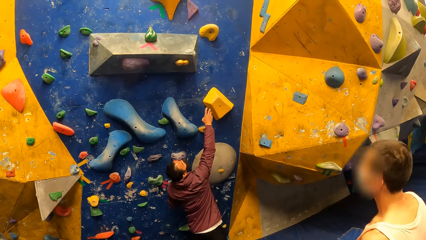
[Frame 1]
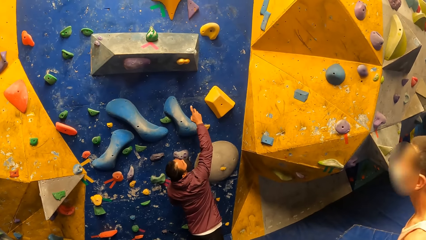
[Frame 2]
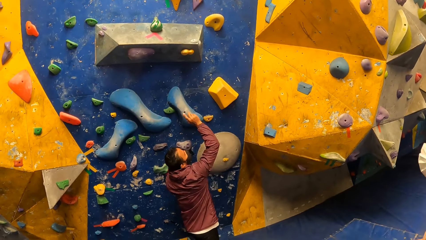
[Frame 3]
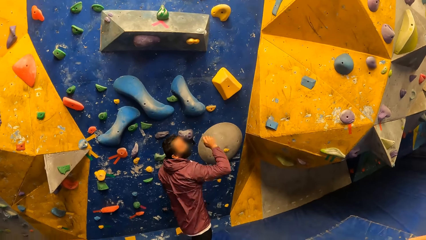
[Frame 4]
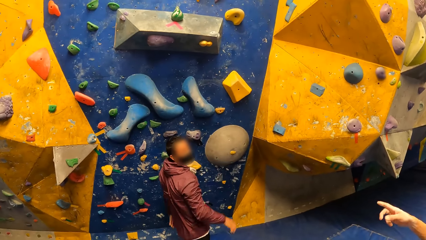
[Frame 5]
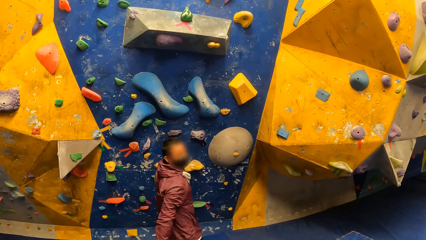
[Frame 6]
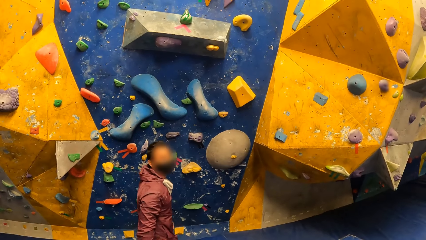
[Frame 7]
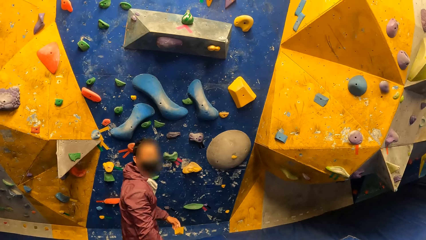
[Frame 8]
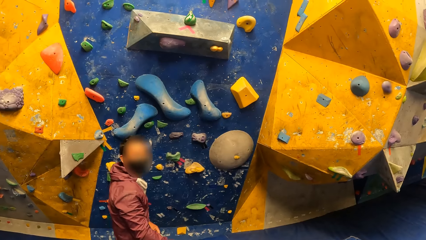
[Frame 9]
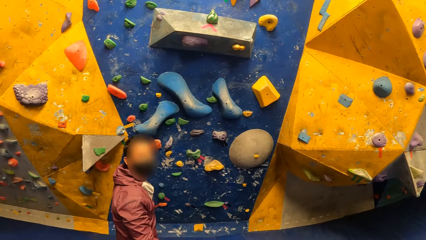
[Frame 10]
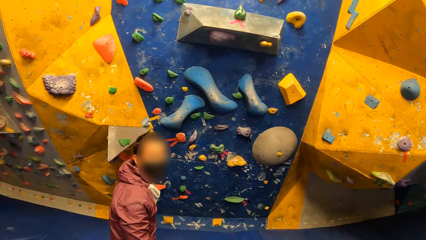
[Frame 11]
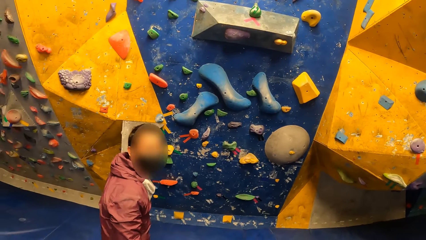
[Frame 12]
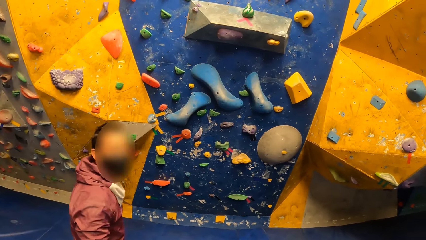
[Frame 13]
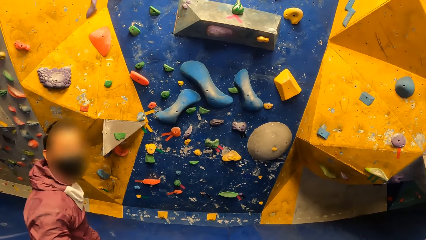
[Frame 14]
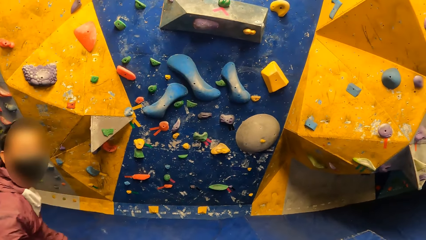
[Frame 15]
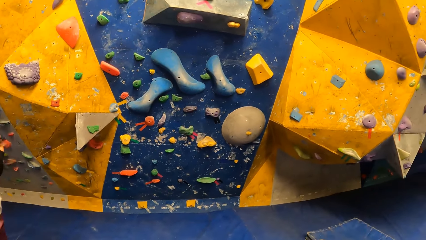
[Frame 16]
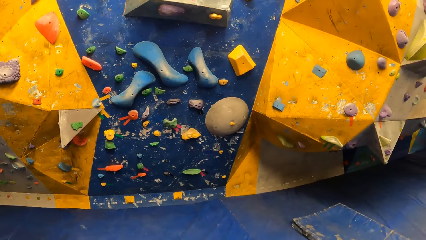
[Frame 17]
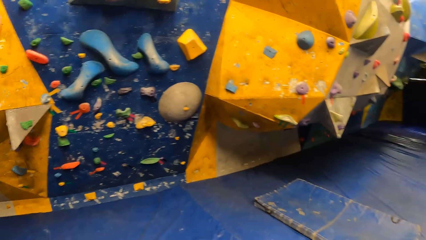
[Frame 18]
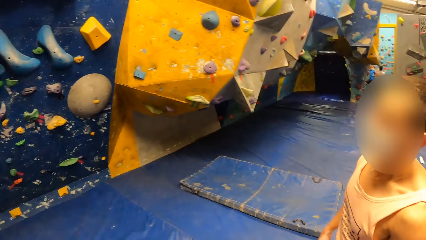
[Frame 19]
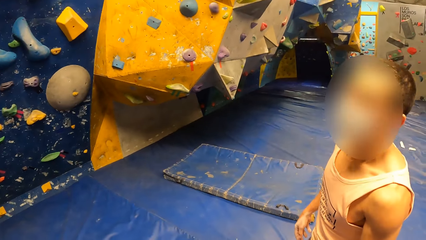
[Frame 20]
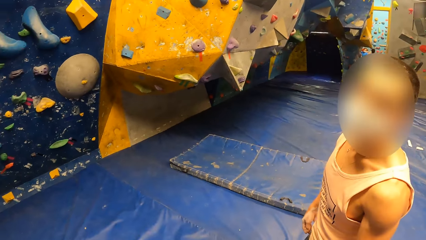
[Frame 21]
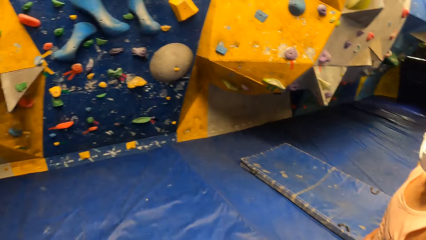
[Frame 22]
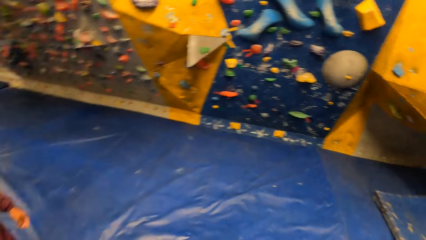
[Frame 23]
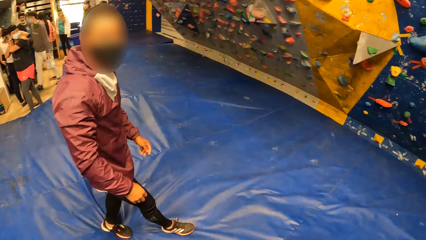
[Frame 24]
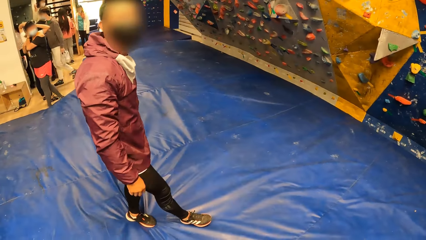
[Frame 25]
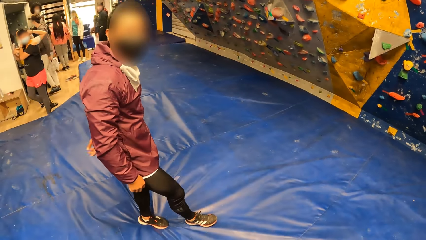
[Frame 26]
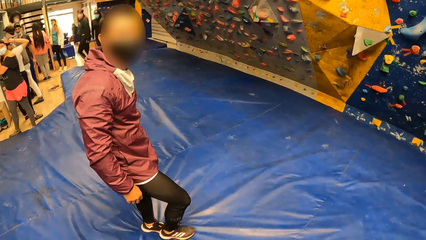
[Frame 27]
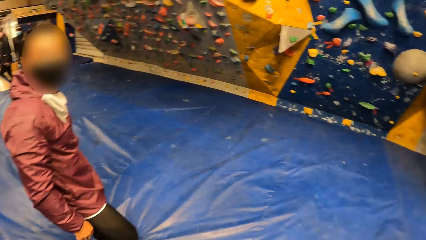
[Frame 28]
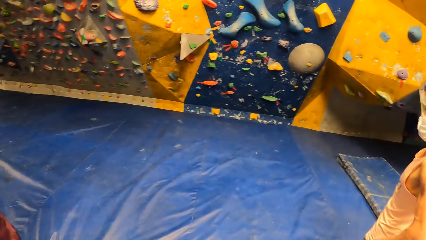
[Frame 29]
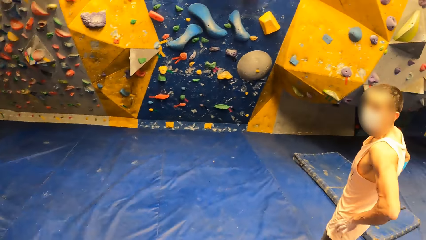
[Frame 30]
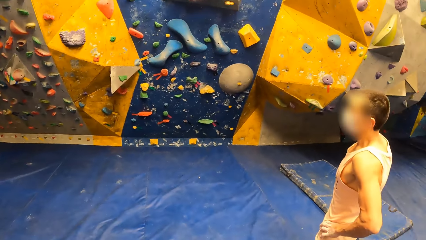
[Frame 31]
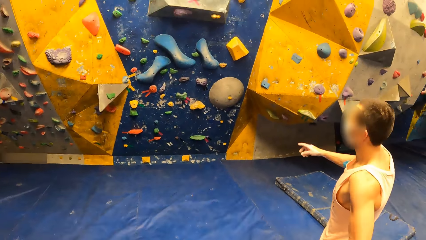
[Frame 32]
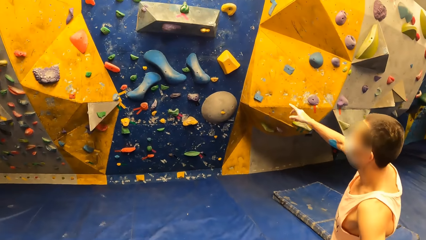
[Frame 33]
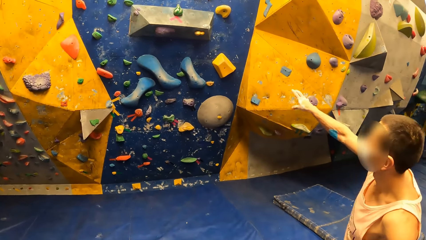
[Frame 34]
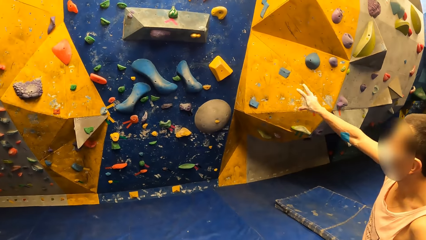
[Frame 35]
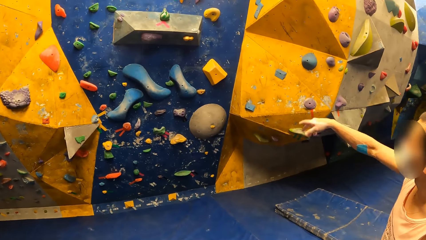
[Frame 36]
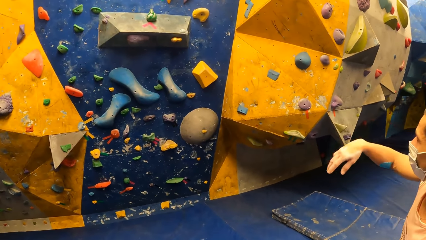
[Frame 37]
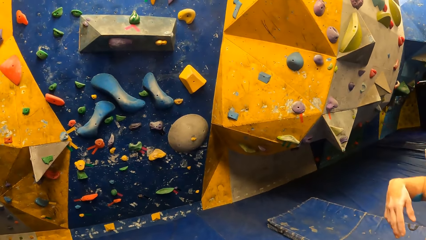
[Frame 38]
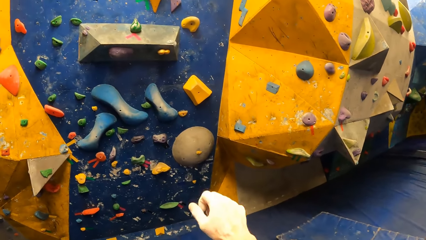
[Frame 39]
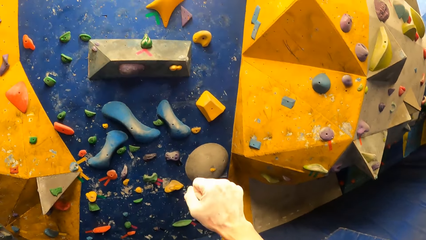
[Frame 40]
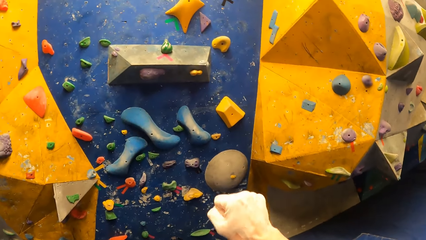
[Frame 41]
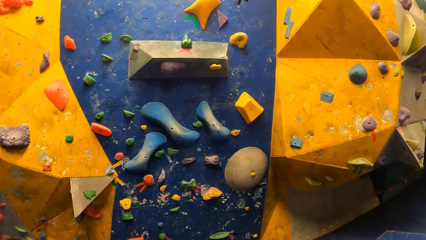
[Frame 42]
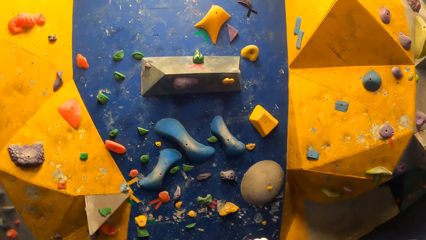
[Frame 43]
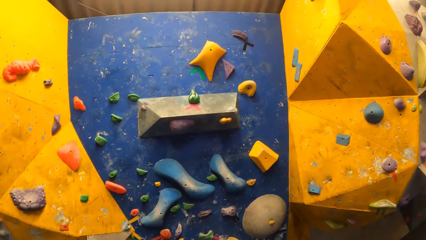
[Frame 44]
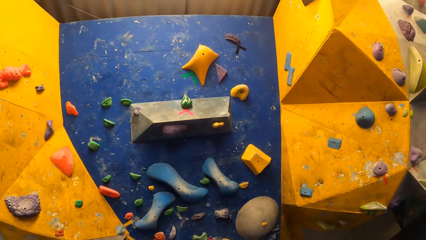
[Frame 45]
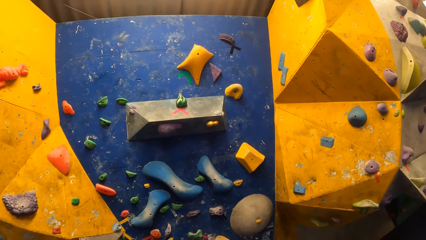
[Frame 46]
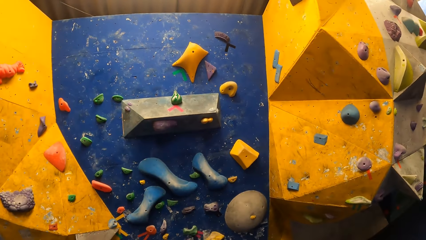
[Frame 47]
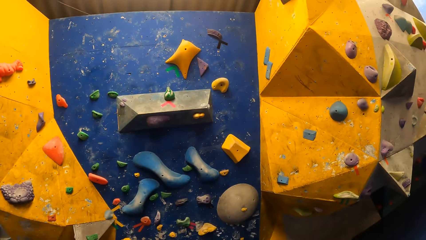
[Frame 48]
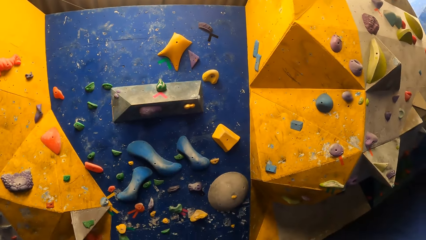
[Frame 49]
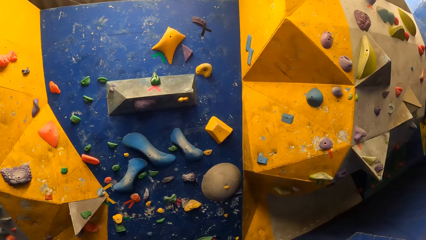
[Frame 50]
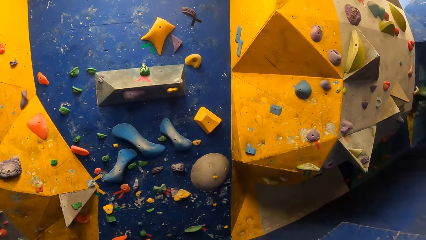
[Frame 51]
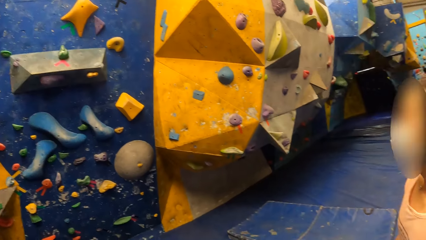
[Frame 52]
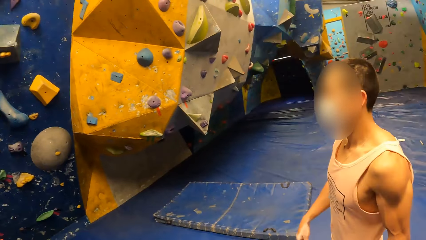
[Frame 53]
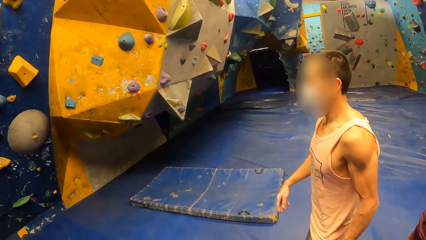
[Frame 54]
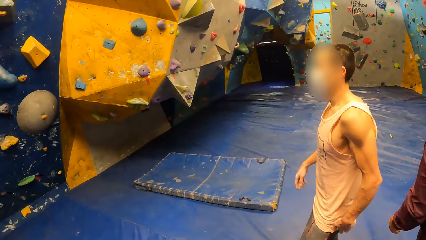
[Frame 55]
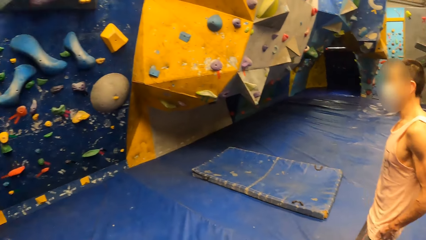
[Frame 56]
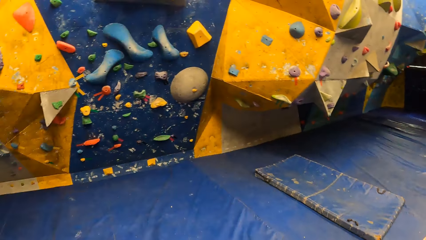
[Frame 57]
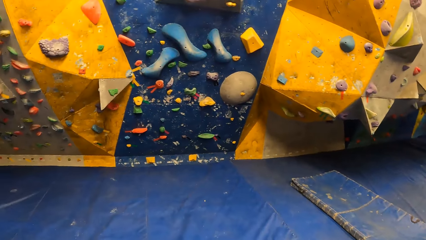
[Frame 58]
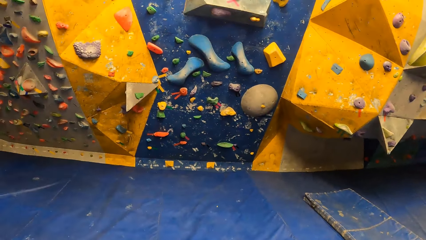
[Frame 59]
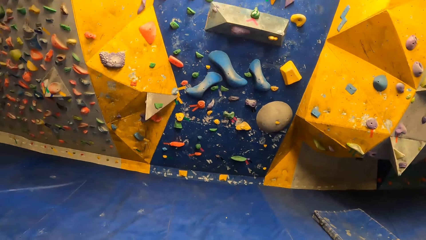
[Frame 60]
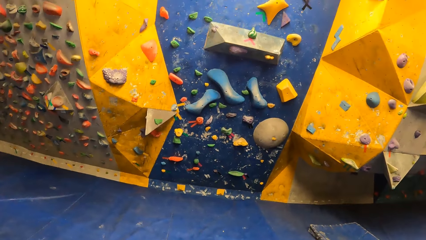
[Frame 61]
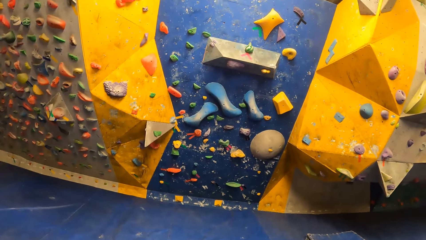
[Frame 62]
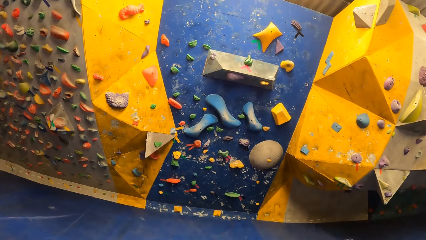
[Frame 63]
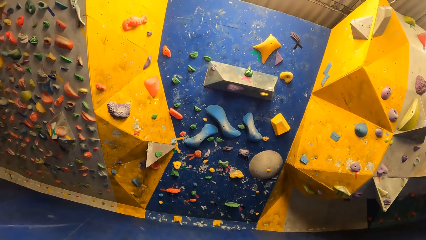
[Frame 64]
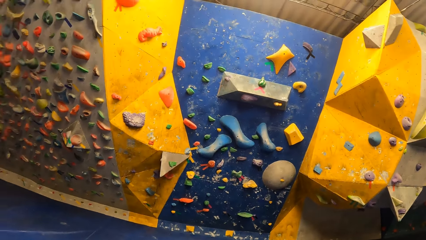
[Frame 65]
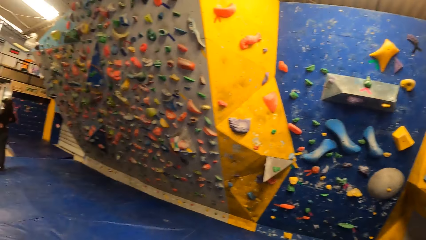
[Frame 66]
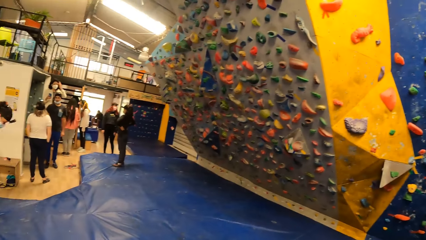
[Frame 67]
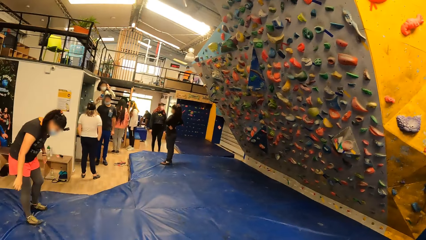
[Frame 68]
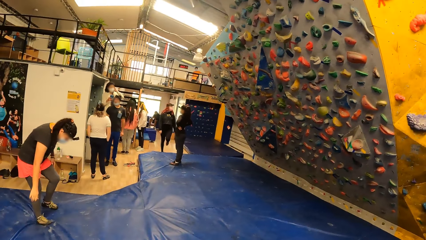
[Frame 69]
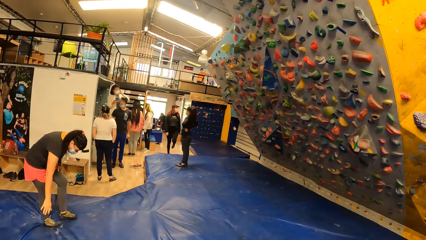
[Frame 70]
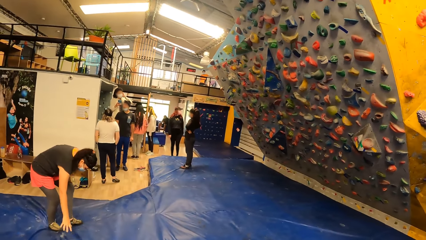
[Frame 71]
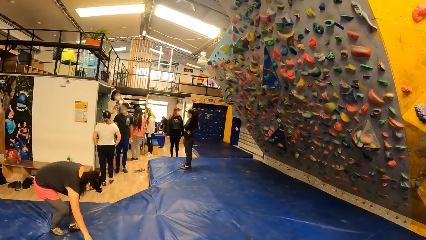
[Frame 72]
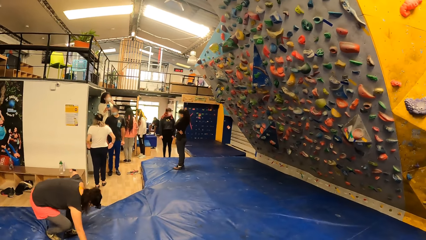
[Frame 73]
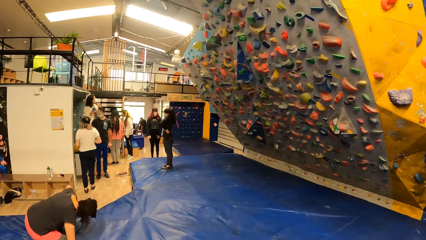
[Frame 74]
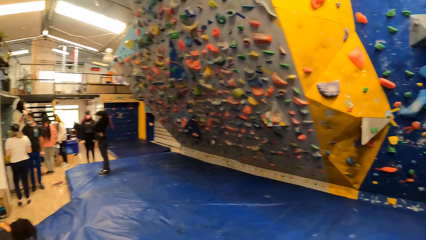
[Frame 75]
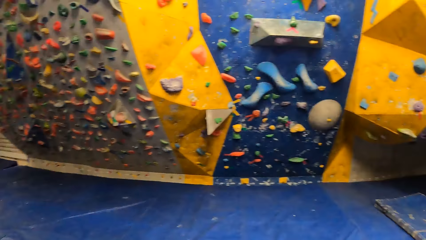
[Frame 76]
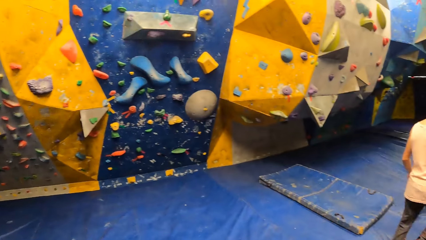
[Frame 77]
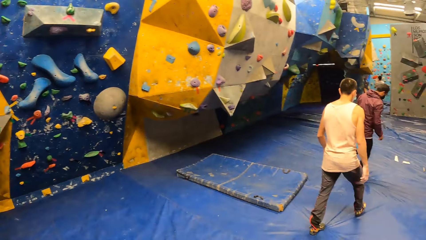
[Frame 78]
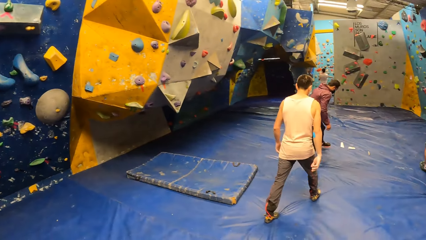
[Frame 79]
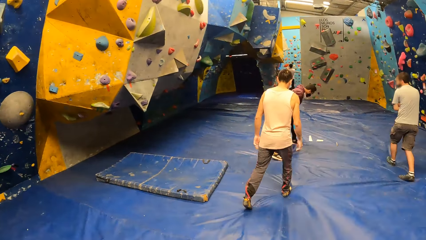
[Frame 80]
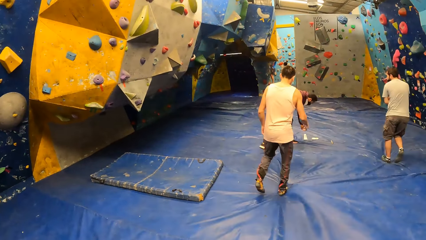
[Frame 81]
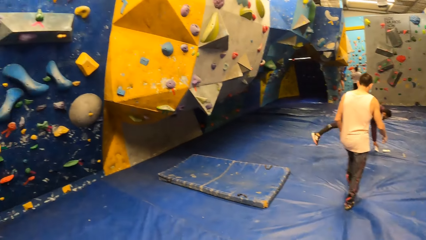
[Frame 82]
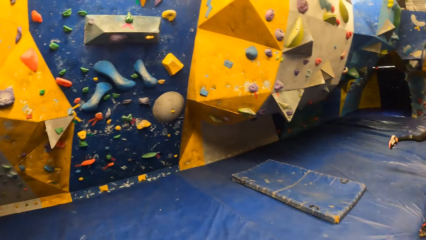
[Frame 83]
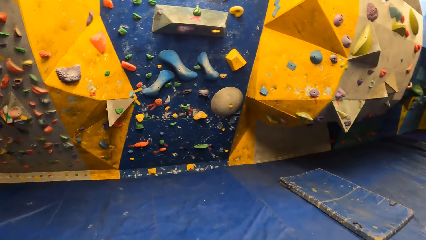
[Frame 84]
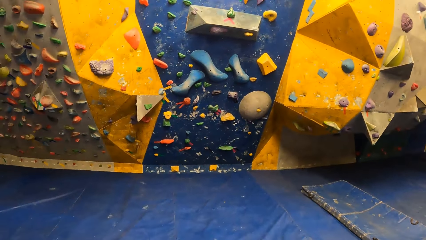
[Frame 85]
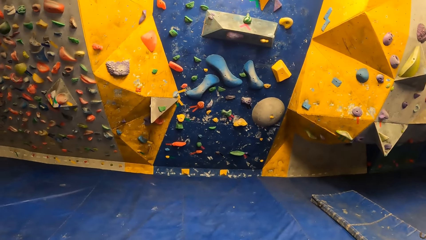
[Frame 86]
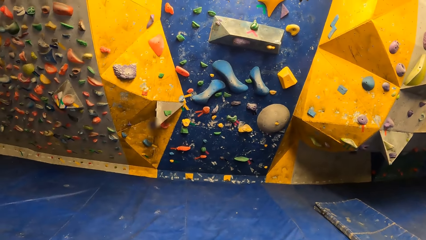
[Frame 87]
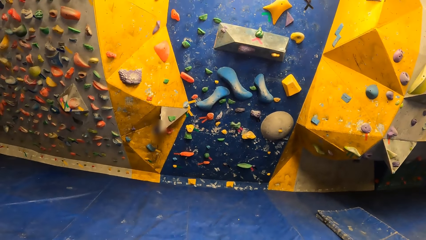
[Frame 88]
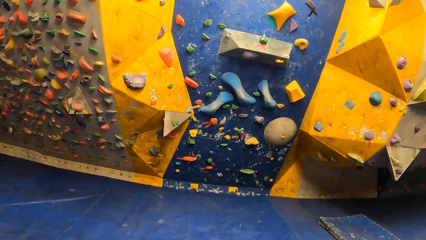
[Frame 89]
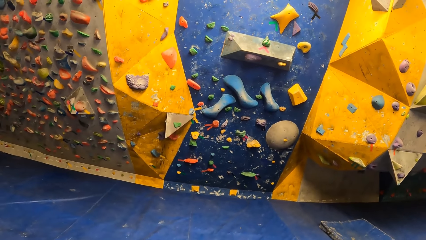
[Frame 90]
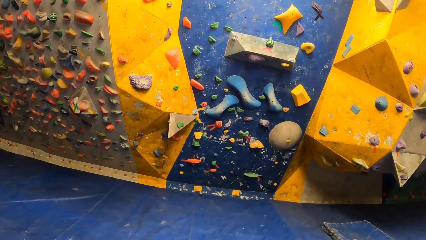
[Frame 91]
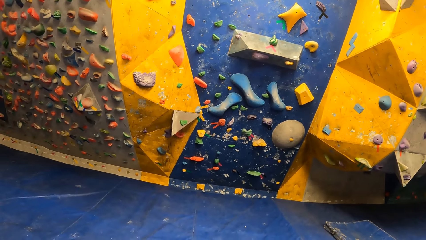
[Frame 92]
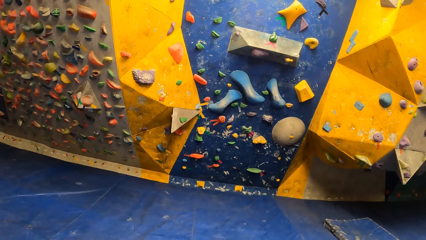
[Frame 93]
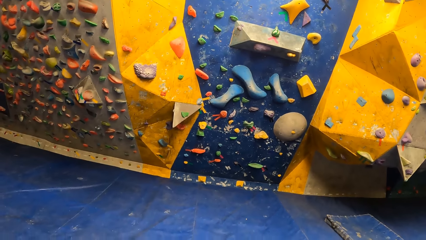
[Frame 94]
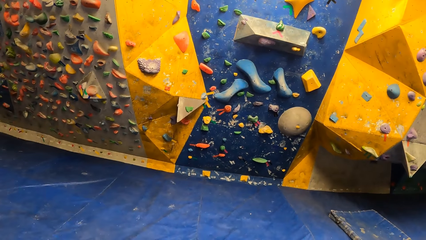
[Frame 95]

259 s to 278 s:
A man walks away from the bouldering wall. The camera wearer converses with another man and the first man. They do a hand gesture. They look around. The first man and the other man walk away from the camera wearer.
